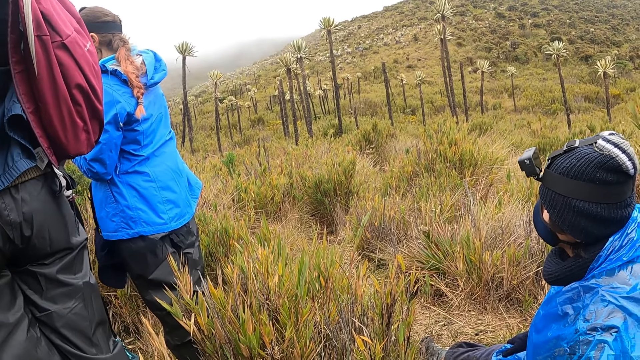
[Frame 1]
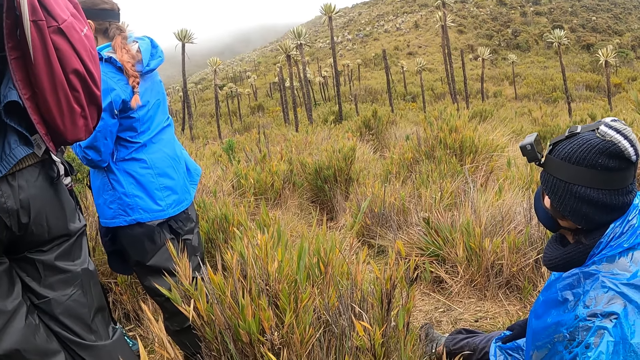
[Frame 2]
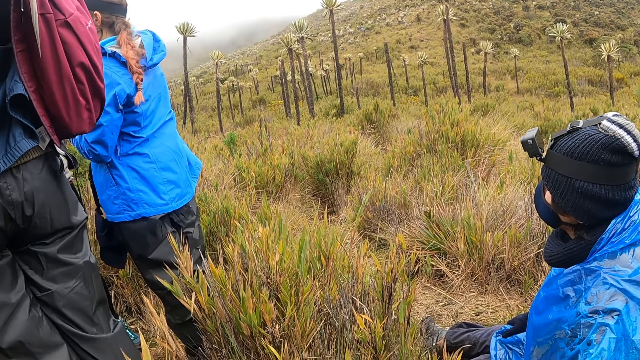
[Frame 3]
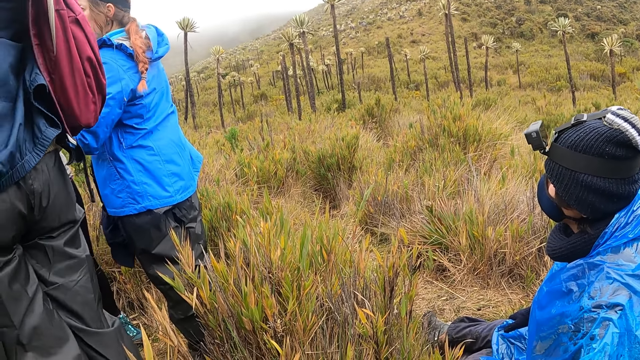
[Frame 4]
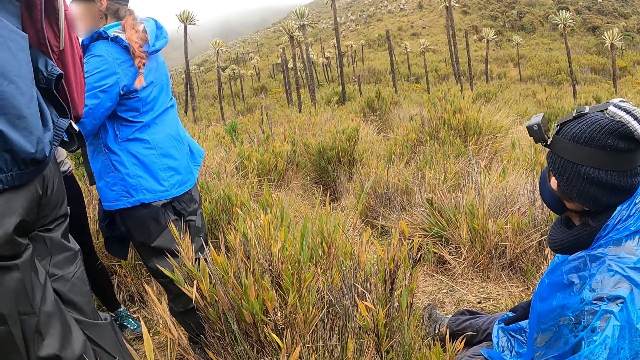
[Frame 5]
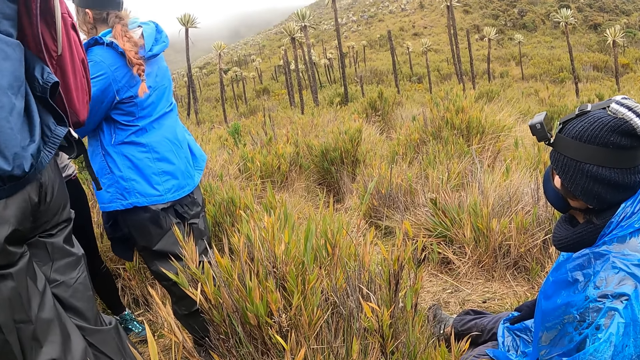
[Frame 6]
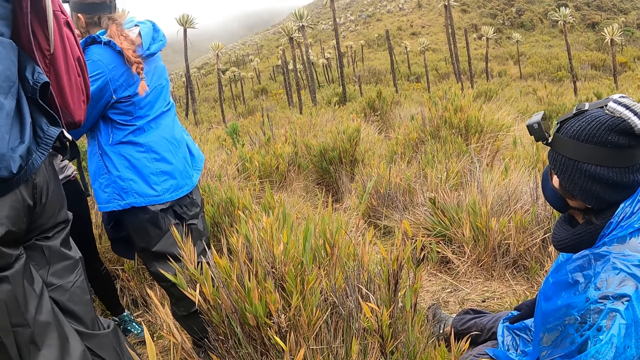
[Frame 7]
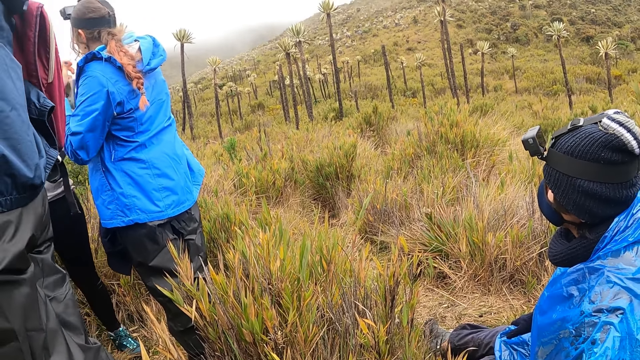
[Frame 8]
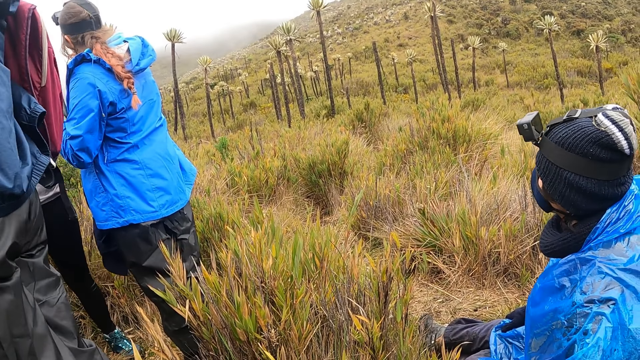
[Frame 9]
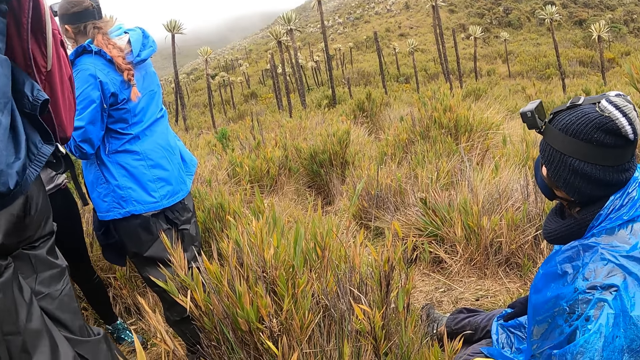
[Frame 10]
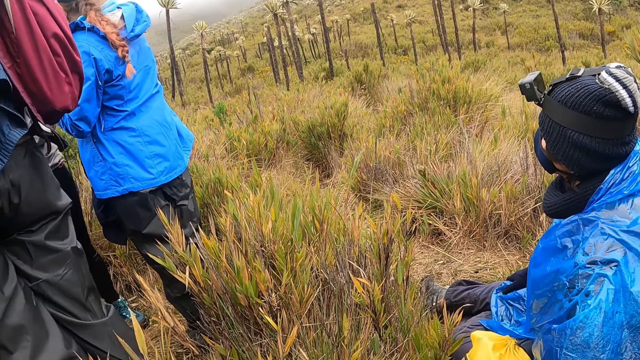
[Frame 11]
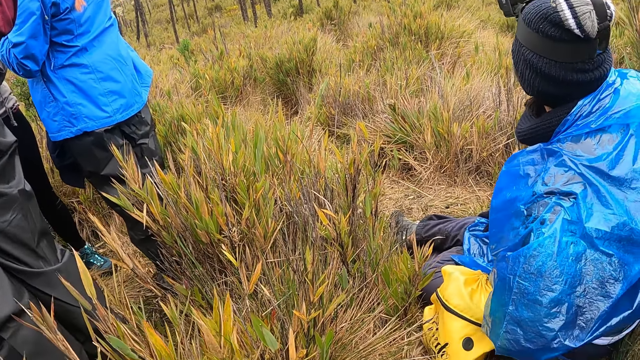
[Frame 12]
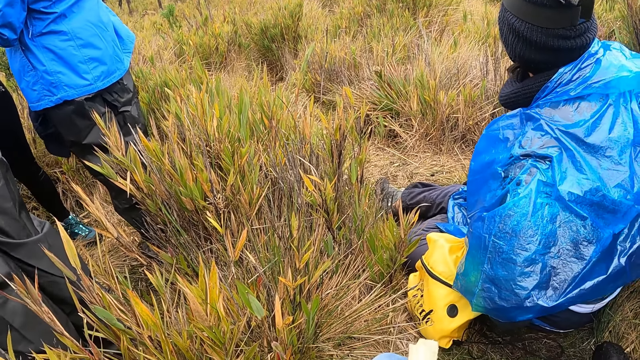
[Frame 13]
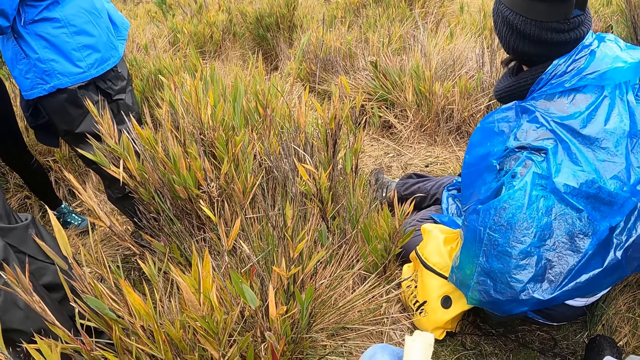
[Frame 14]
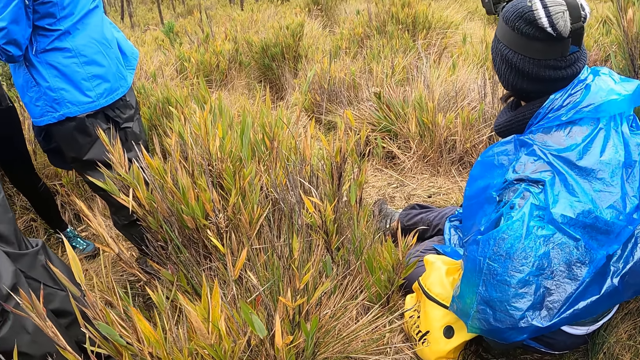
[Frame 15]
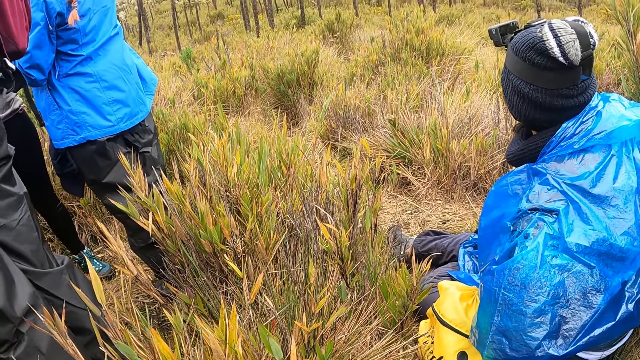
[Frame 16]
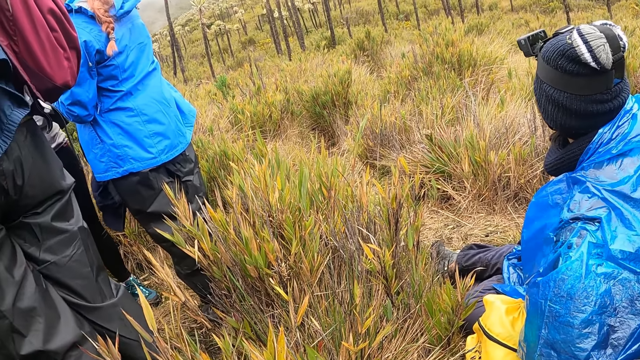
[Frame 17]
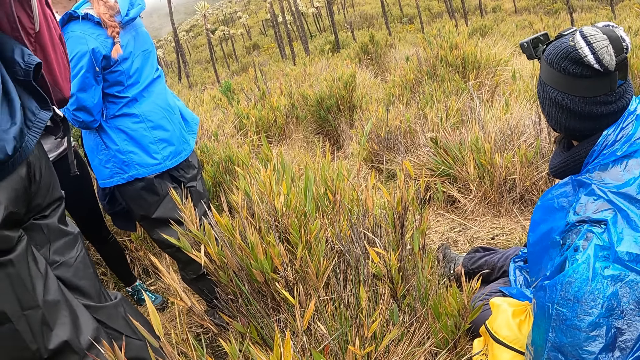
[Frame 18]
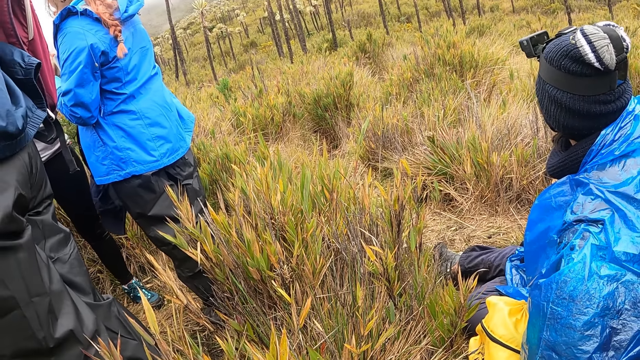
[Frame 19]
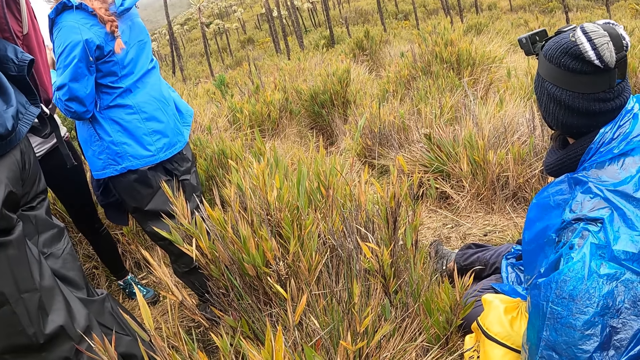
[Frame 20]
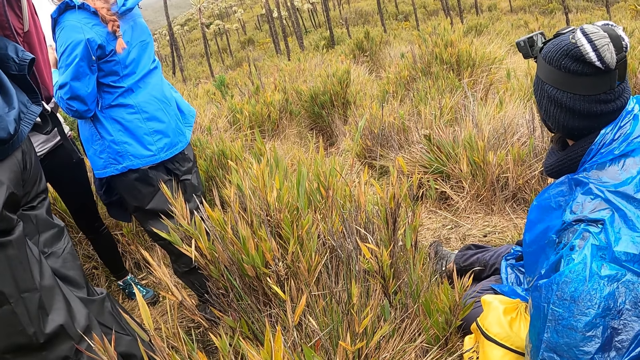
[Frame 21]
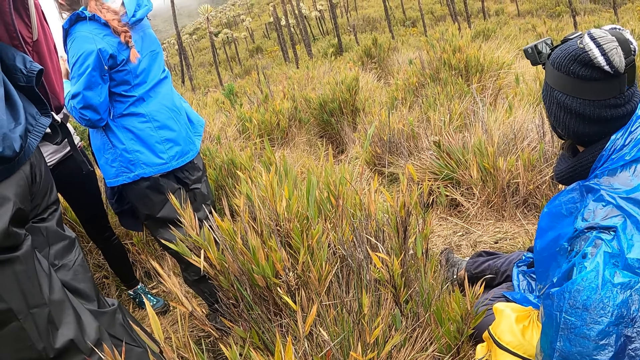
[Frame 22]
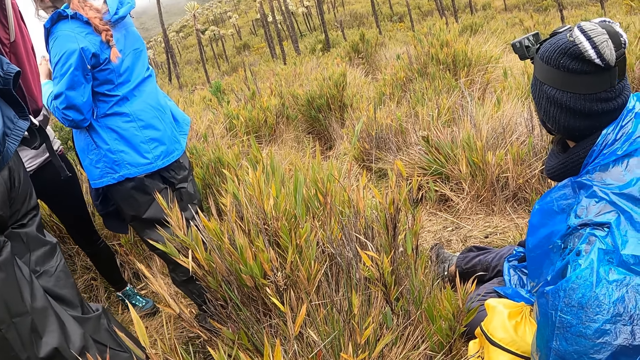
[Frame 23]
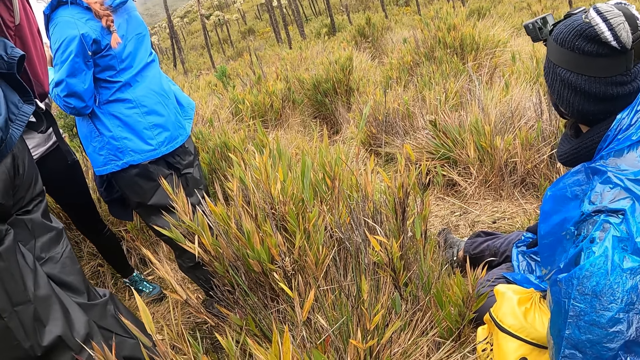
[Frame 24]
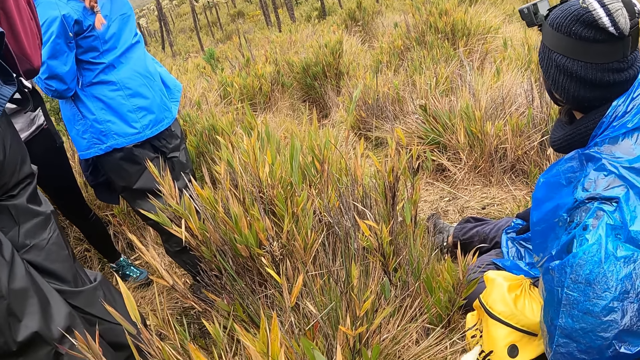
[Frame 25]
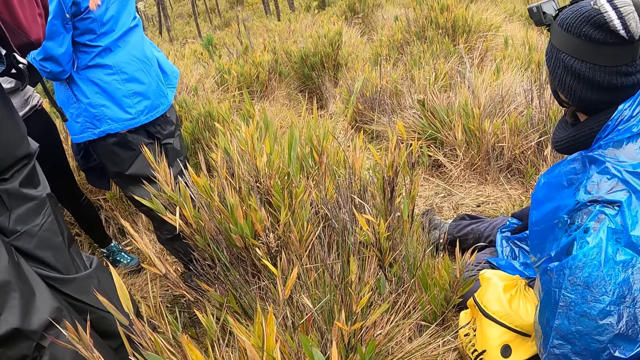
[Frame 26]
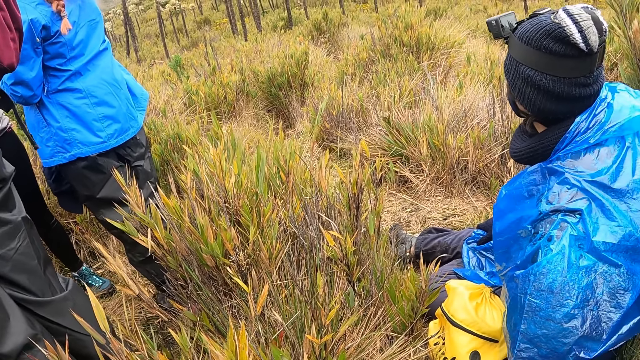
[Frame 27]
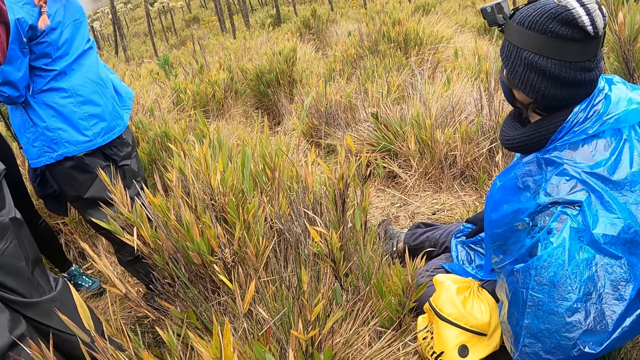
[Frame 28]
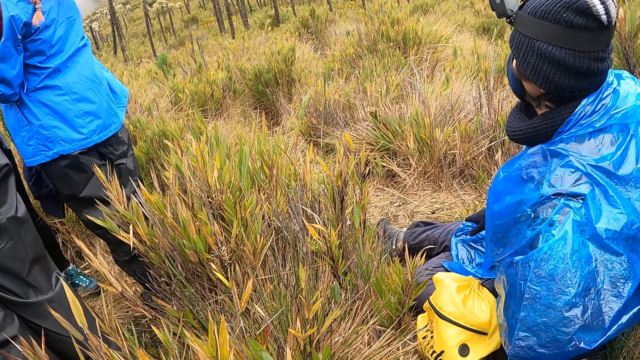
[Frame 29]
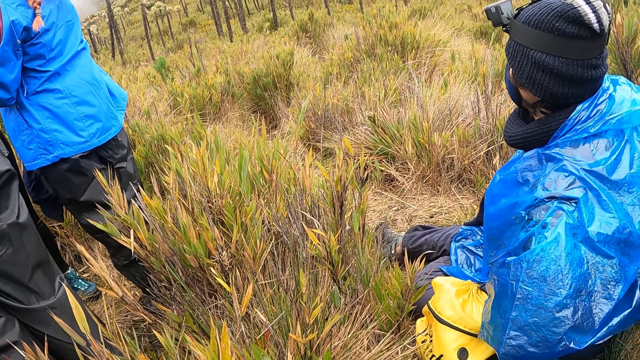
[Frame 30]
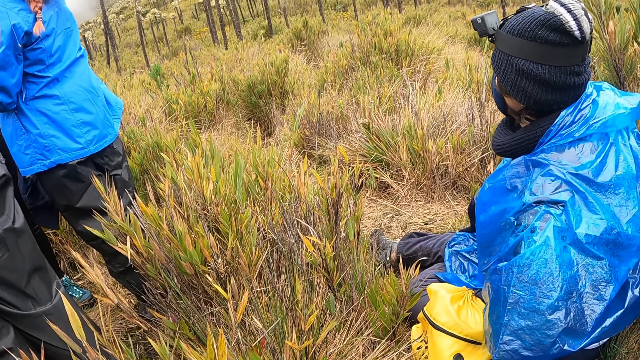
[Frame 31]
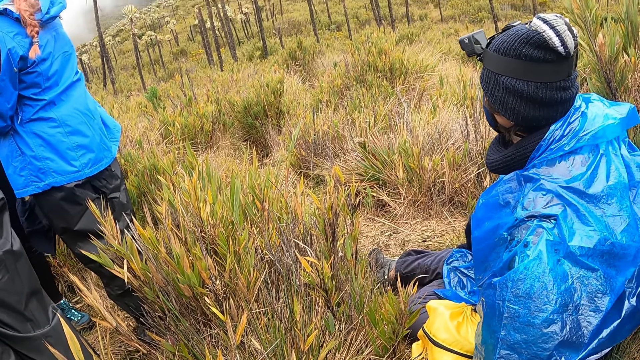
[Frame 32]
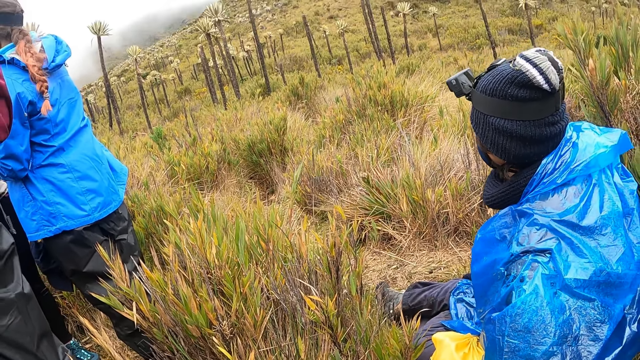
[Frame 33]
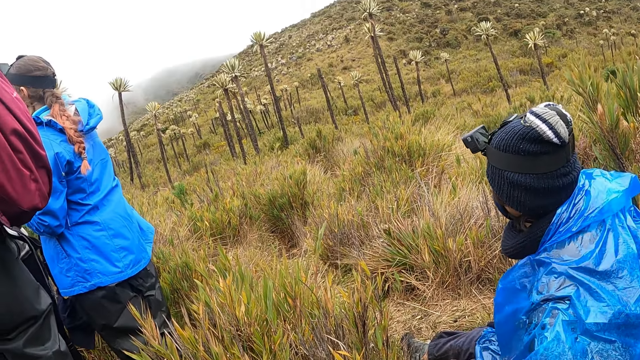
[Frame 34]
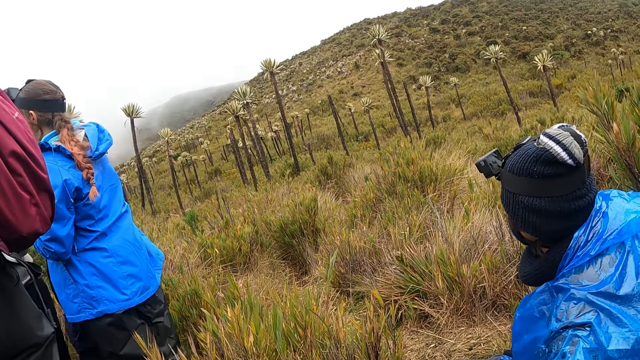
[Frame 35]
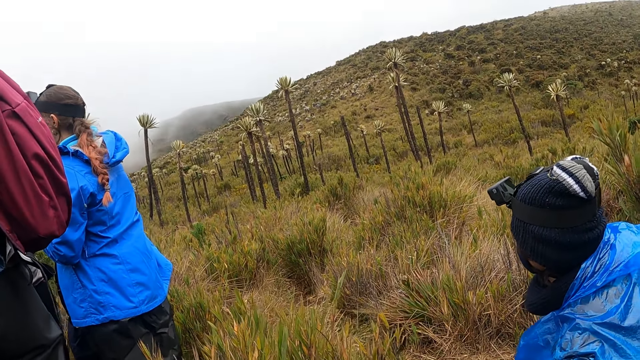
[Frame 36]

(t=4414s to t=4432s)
The camera wearer looks at a person. They look around.

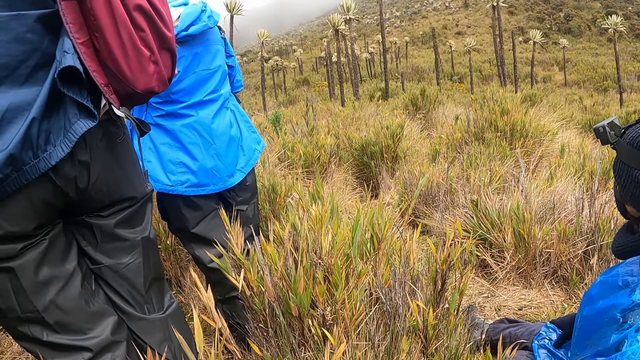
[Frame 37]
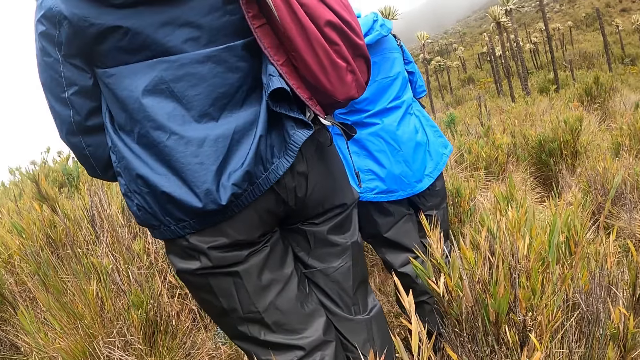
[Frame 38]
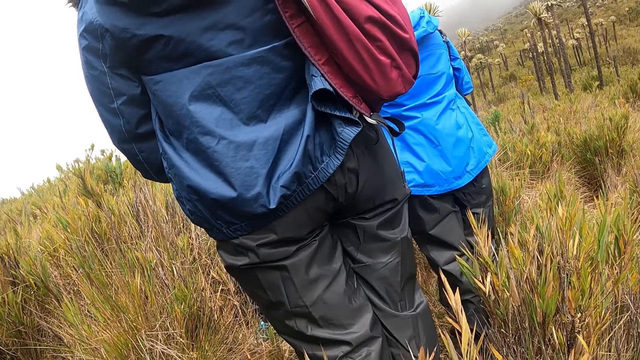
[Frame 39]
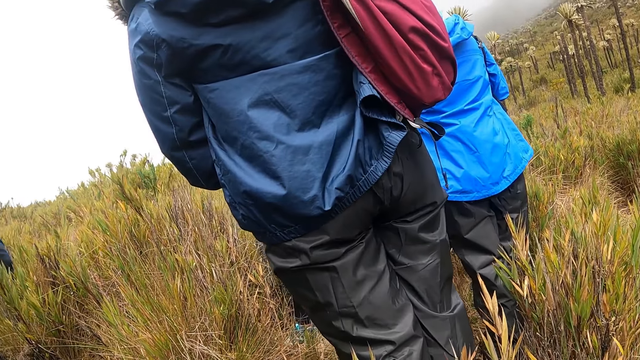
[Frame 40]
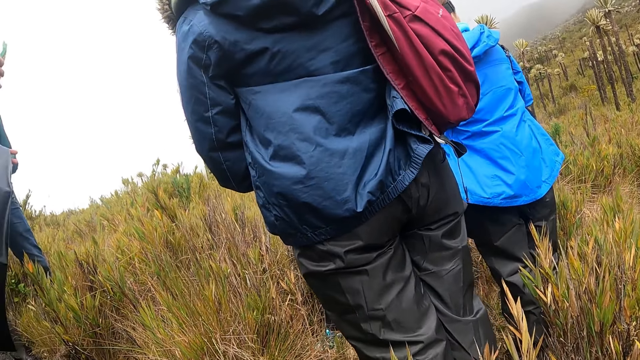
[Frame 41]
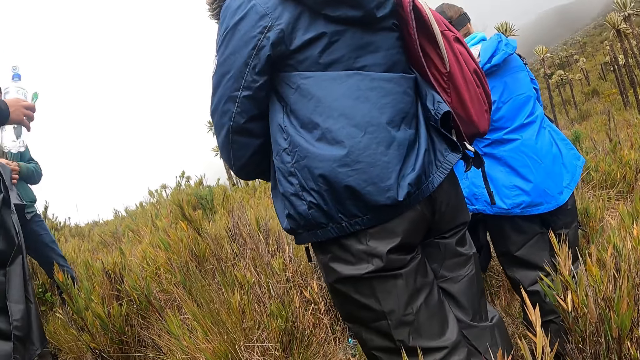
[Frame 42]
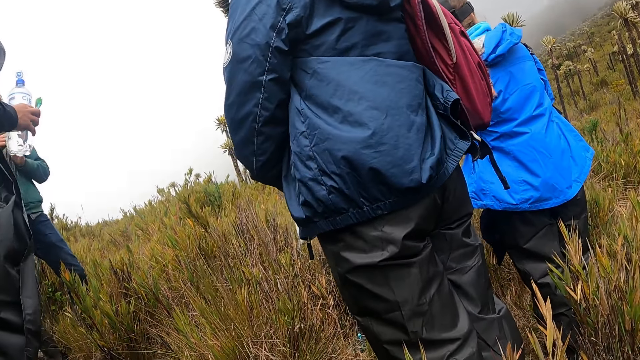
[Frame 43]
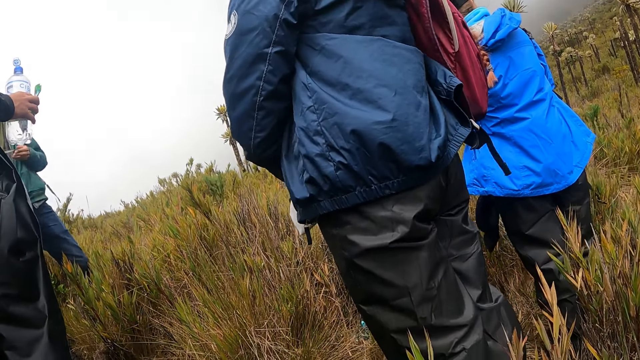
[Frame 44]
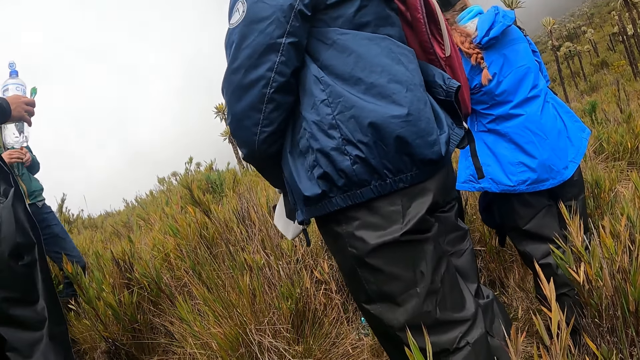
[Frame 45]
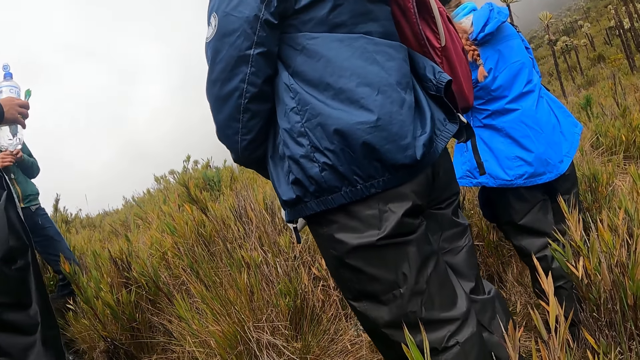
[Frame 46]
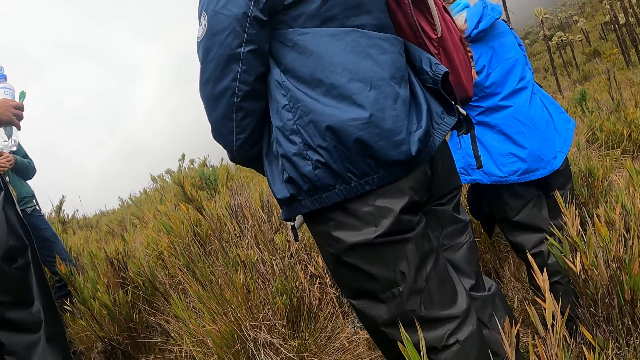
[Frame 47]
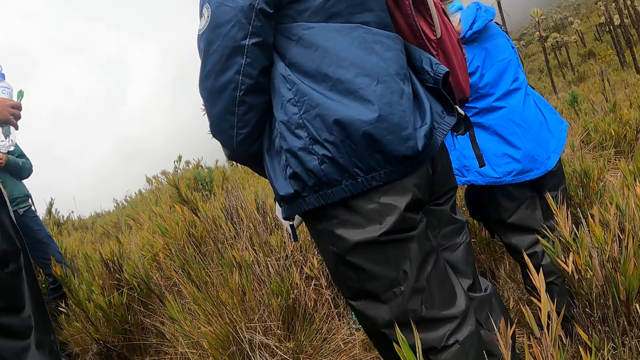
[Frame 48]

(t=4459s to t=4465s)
The camera wearer looks at a person.
